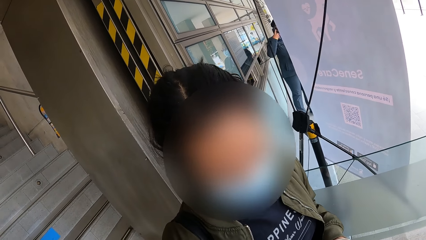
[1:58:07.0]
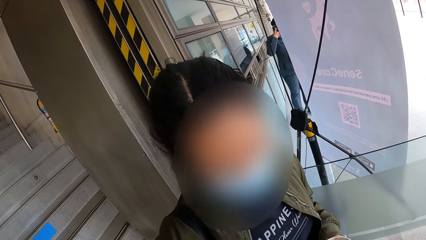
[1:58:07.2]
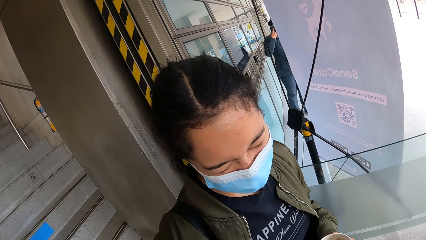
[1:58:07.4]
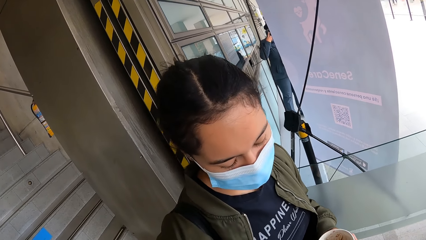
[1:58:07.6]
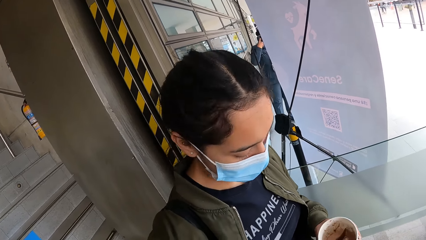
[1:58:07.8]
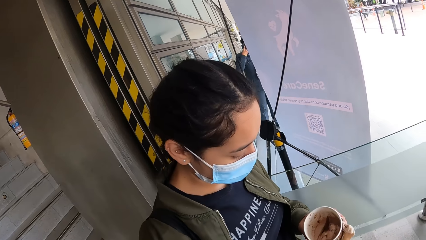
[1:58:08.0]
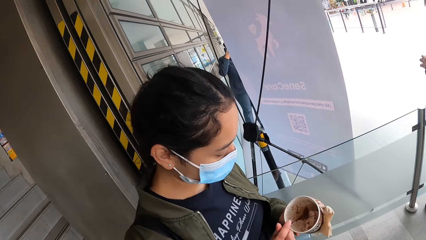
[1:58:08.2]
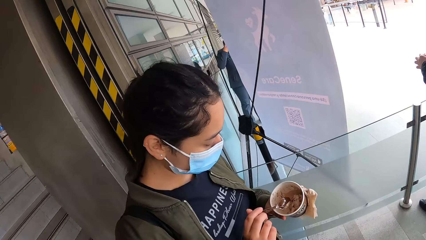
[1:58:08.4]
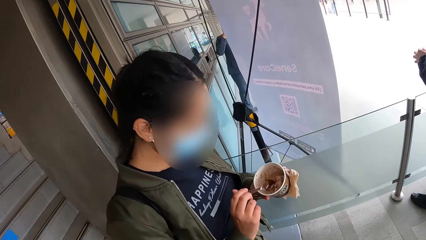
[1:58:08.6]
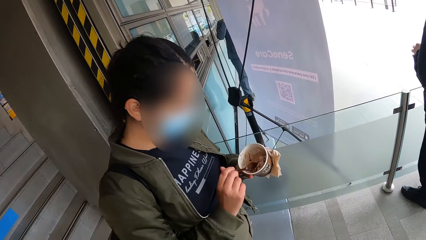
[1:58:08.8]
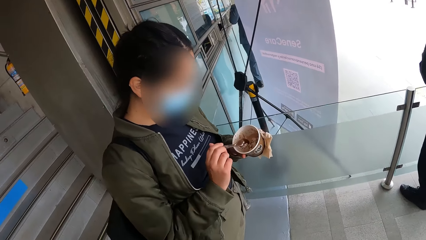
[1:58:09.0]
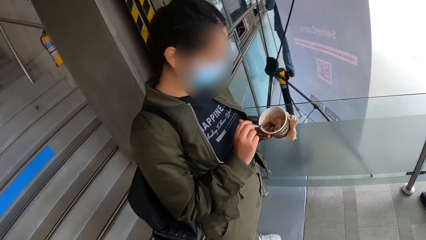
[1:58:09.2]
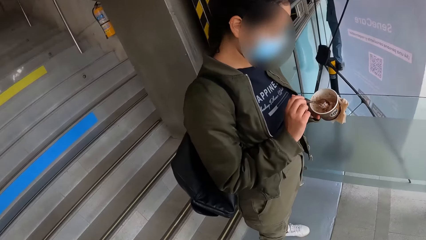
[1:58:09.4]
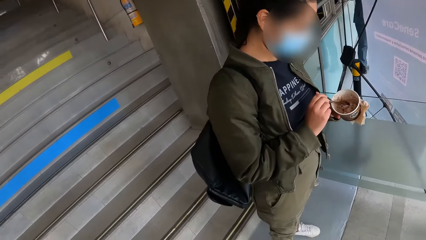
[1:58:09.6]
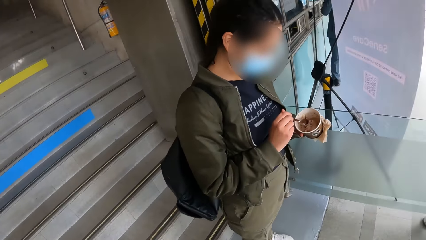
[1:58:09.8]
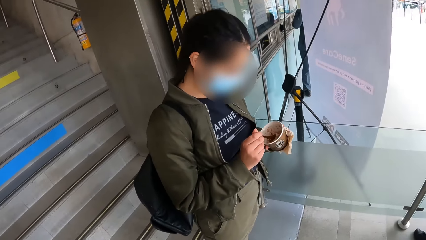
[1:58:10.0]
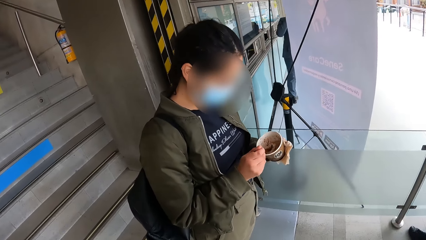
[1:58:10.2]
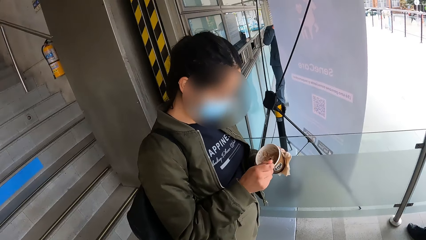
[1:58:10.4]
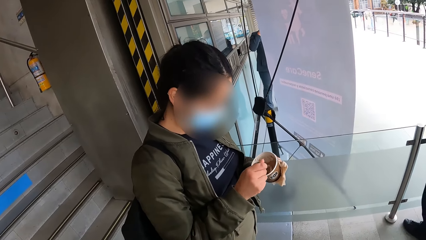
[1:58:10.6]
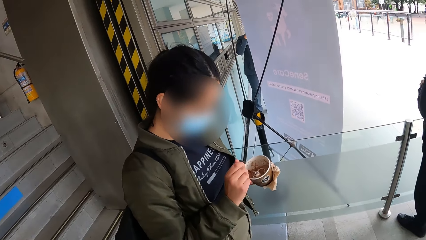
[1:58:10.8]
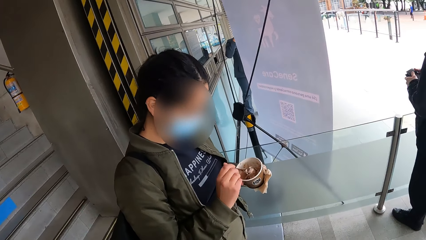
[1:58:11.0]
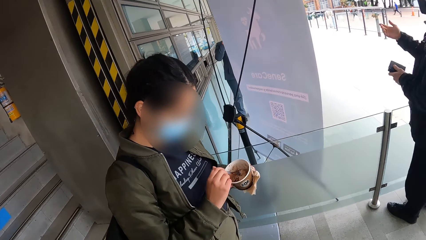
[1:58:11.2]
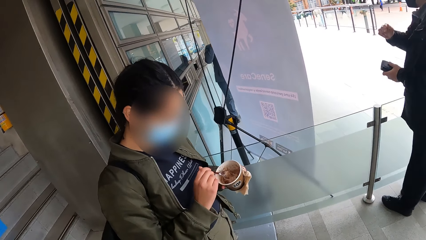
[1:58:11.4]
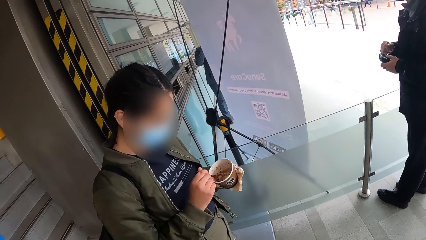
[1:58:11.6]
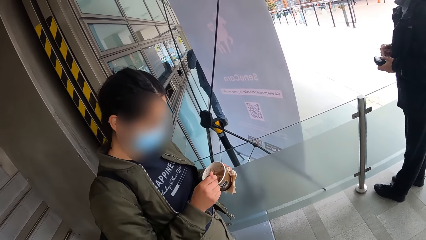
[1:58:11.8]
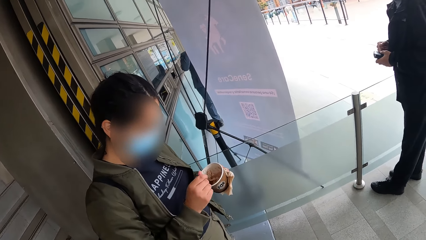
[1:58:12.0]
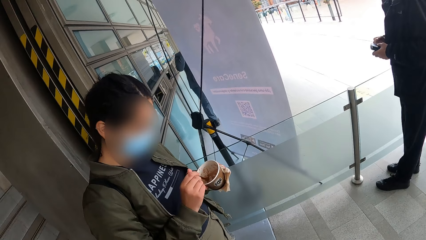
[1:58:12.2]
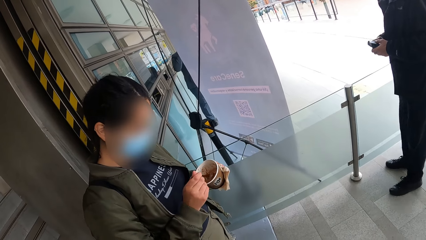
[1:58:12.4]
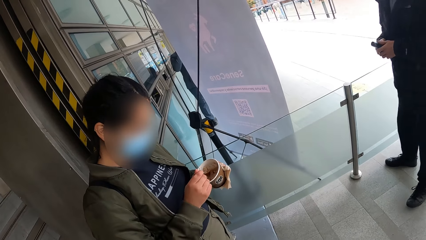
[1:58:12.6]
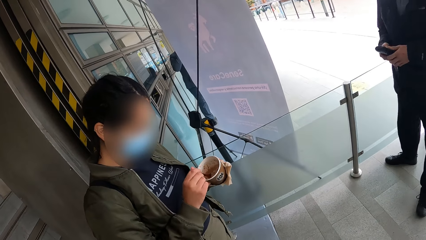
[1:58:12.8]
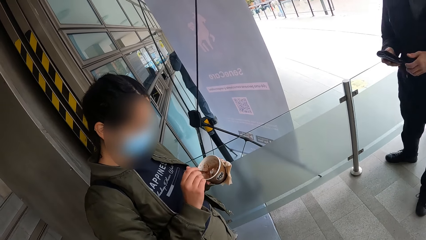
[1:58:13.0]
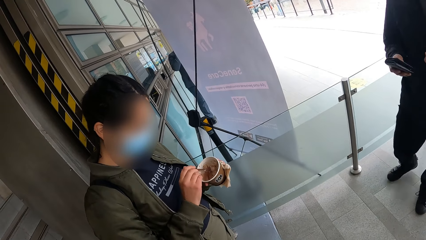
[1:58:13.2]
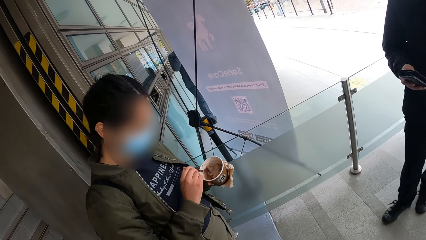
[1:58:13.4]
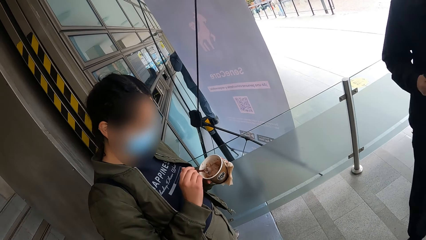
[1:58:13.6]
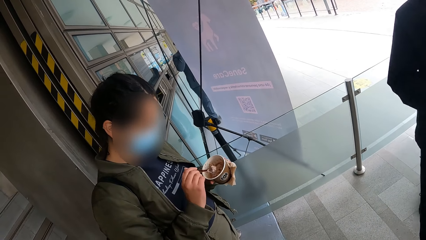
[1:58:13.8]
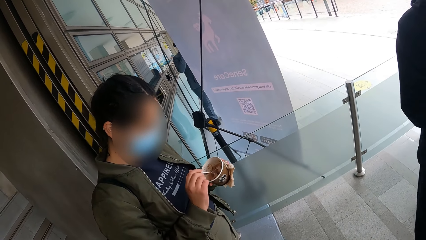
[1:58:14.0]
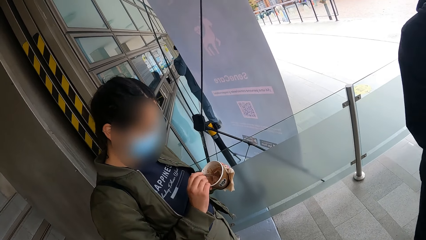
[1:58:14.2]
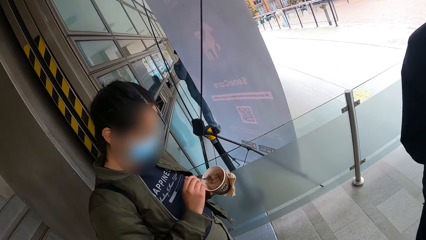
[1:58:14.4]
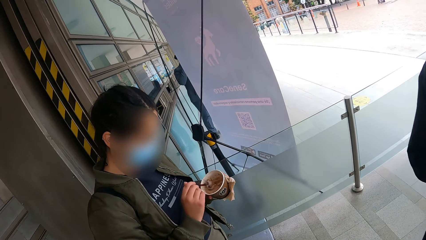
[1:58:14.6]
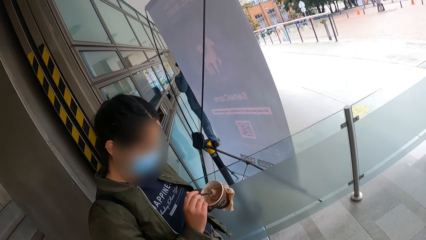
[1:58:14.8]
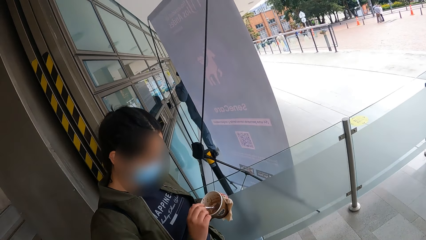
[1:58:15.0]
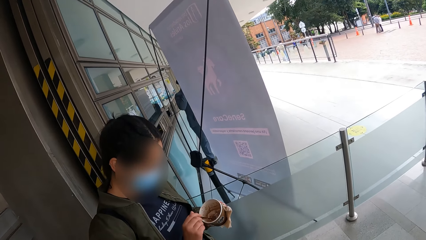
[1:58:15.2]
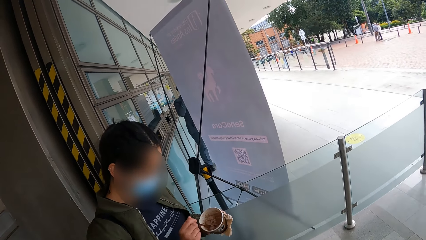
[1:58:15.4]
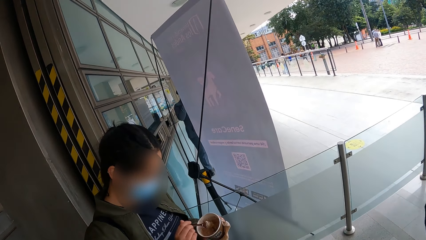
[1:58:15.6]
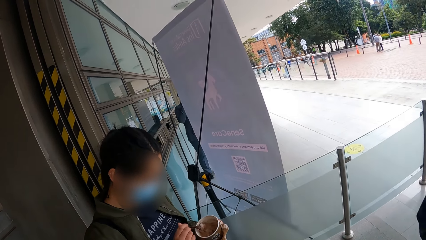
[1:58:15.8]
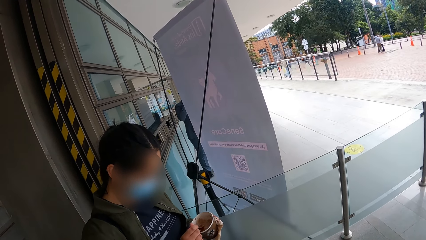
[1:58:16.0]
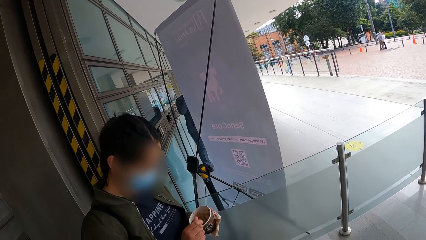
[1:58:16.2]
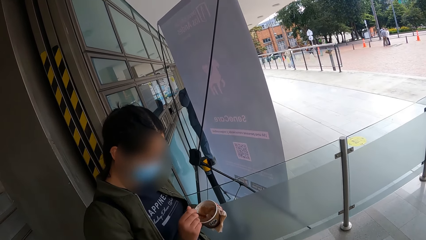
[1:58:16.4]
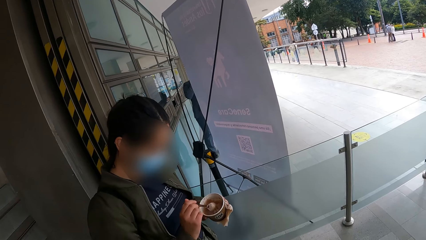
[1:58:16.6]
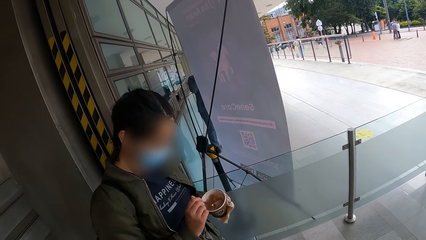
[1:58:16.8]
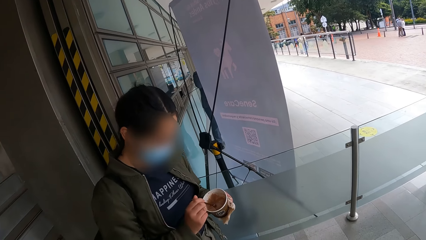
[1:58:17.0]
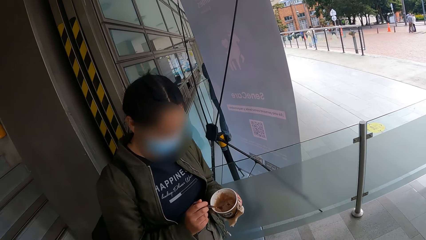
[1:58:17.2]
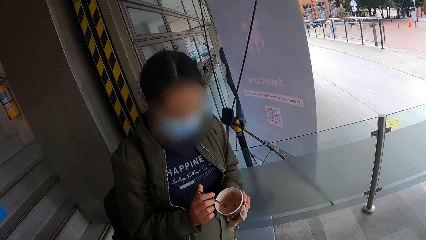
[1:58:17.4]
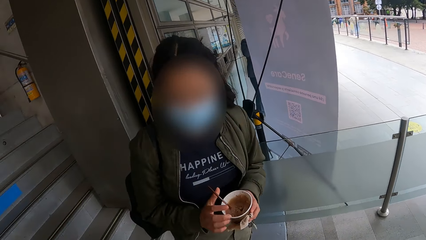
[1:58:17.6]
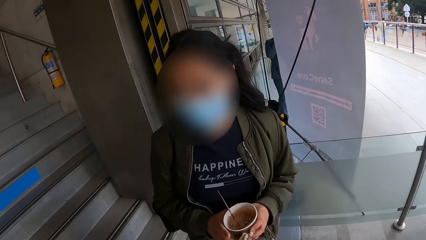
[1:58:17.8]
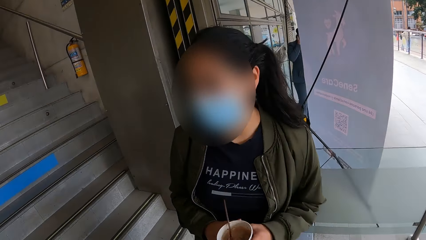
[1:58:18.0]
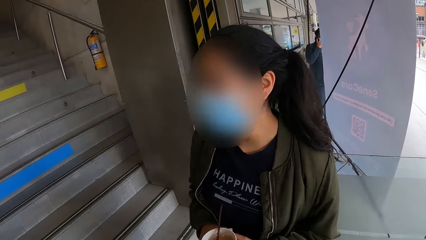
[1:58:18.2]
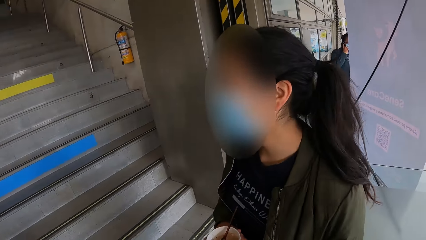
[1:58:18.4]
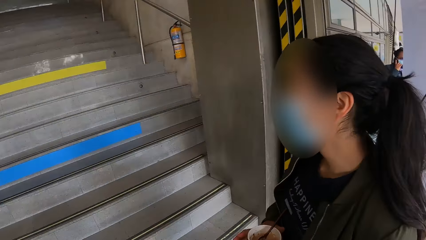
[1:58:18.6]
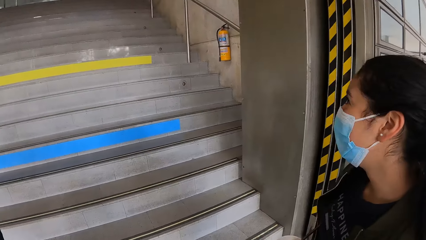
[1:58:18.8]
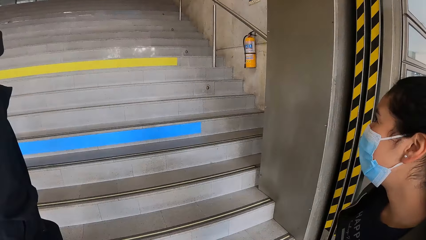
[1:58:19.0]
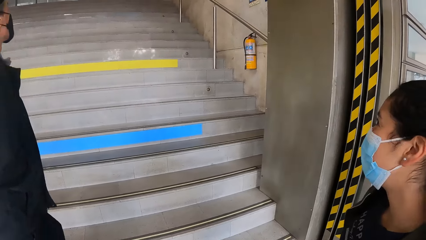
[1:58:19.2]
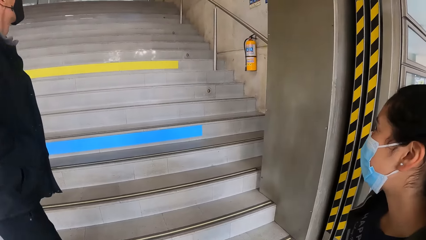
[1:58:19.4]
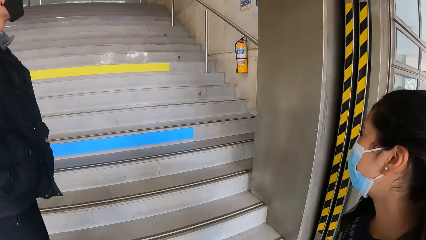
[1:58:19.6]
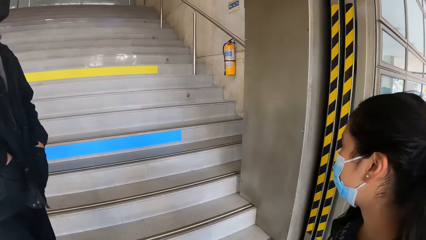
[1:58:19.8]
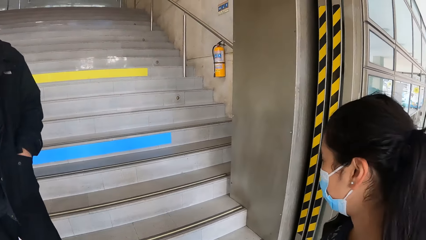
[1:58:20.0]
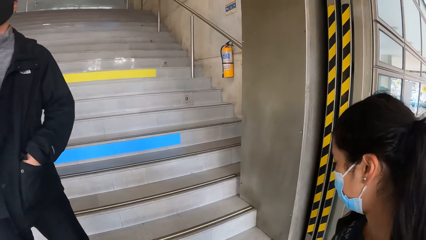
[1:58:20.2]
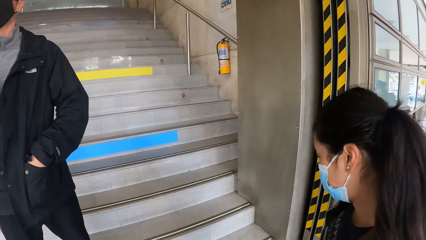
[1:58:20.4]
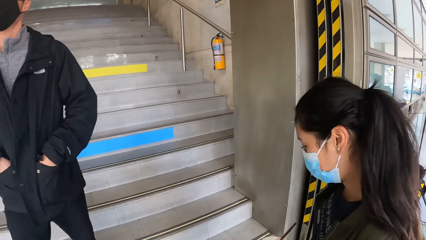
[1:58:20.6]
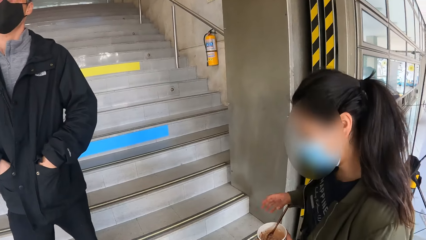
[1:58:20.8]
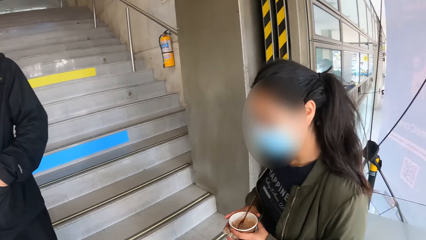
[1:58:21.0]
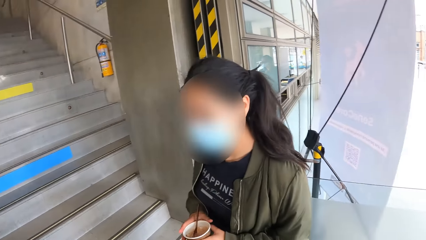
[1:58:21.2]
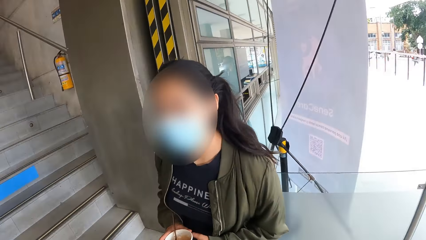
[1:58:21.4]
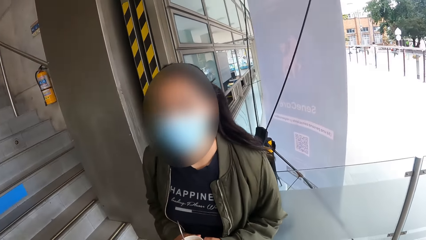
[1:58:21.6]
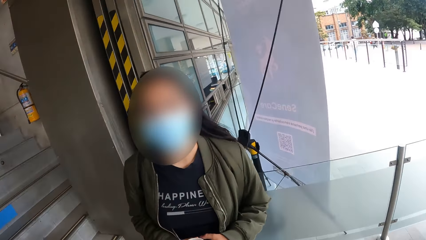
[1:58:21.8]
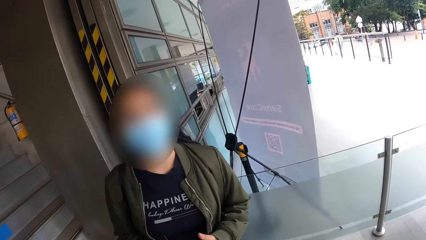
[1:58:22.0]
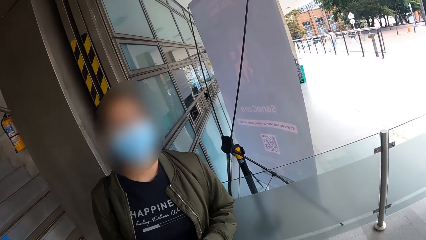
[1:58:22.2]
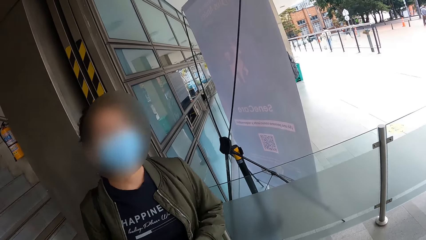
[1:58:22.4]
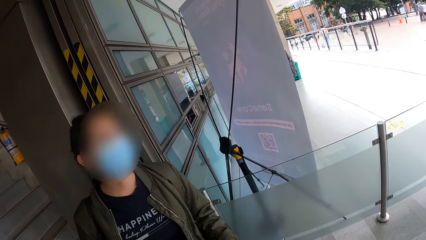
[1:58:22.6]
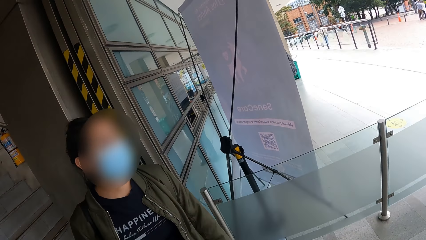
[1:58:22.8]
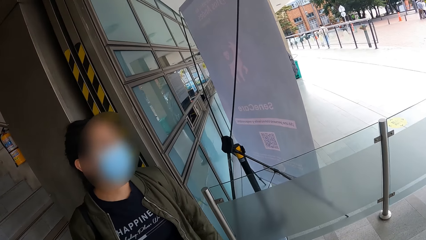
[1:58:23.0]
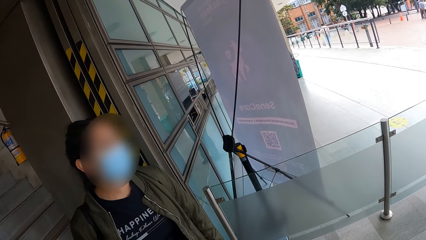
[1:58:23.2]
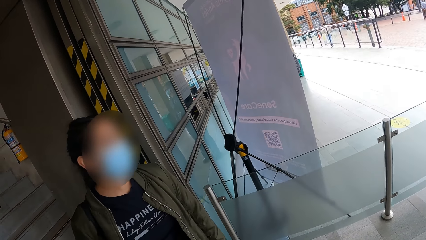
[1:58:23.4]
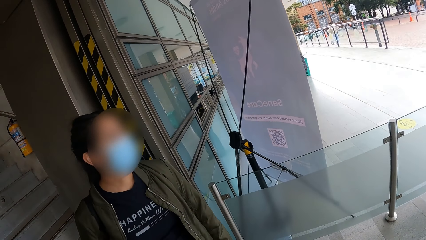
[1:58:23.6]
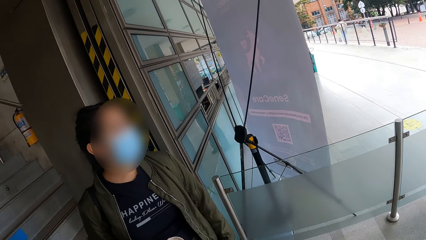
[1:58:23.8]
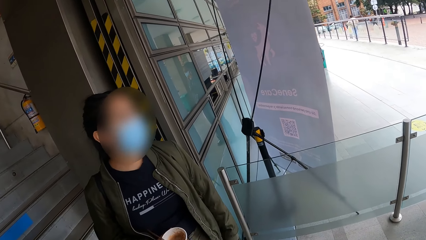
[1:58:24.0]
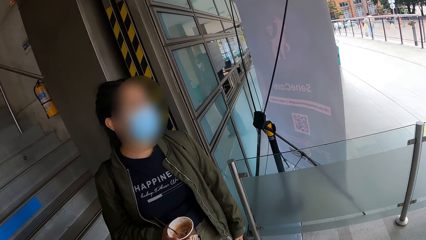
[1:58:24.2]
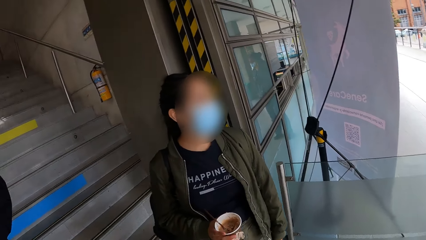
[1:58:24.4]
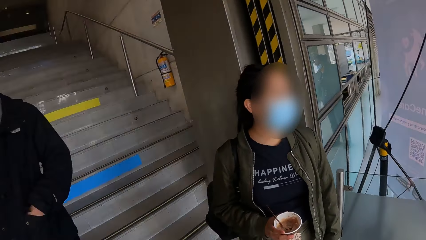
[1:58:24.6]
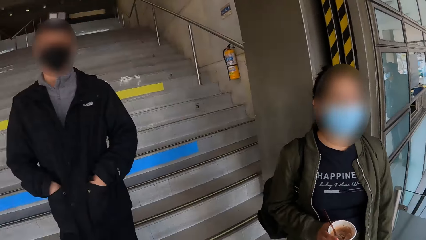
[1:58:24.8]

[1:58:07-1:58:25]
A girl holds the spoon in the cup of ice-cream with her right hand. The girl turns the ice-cream in the cup of ice-cream with the spoon in her right hand. A man holds a wallet with his left hand. The man passes the wallet from his left hand to his right hand. The girl holds the cup of ice-cream with both hands. The man stands on the staircase in front of the camera wearer with both hands in the pockets of his jacket. The girl talks to the camera wearer.
